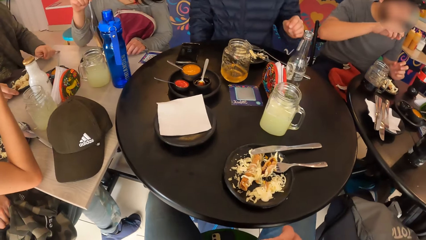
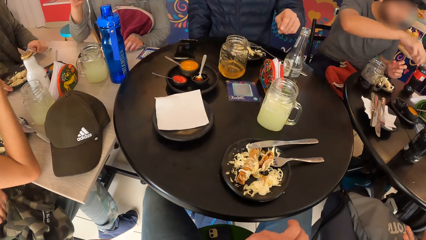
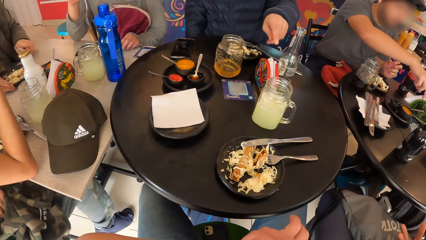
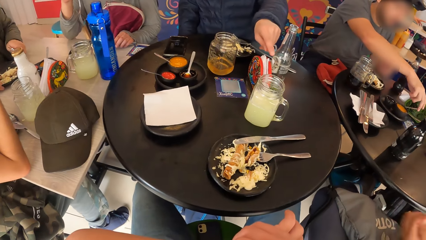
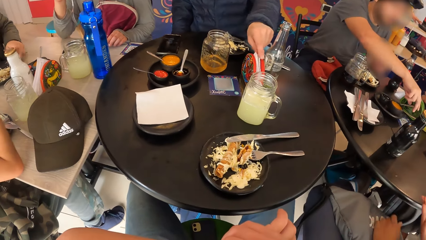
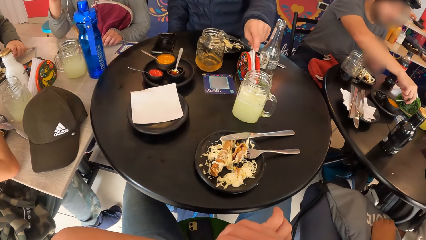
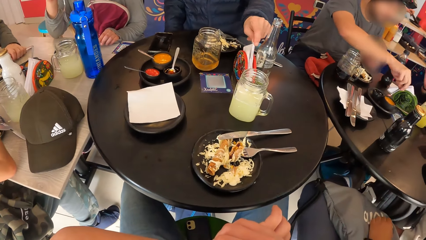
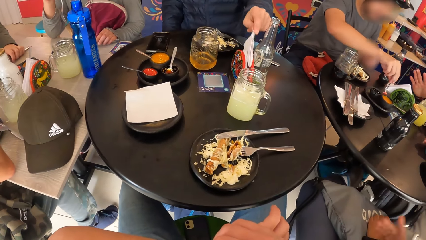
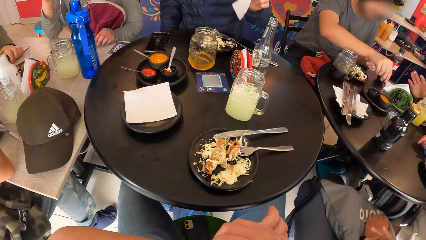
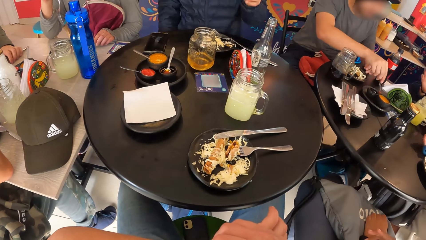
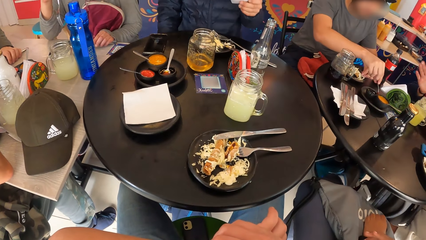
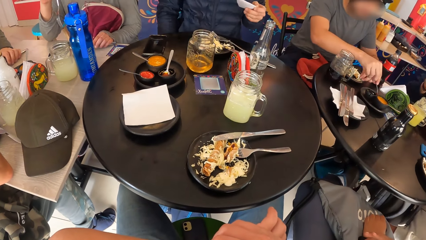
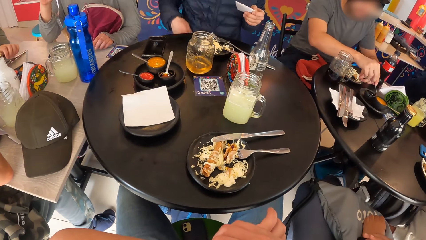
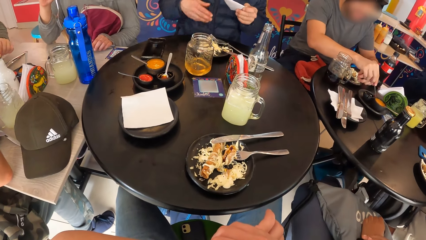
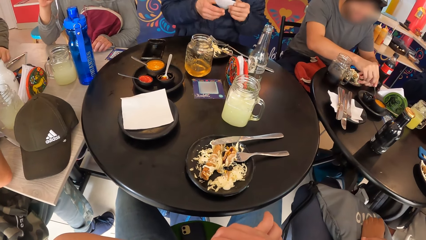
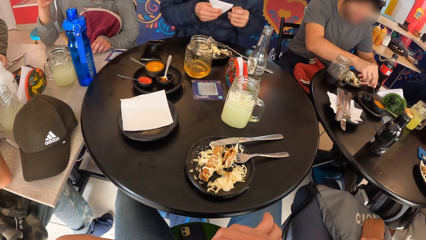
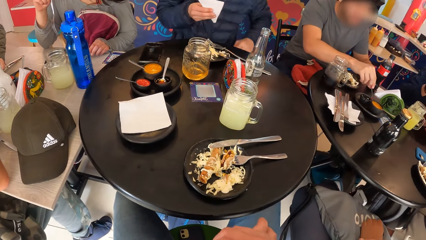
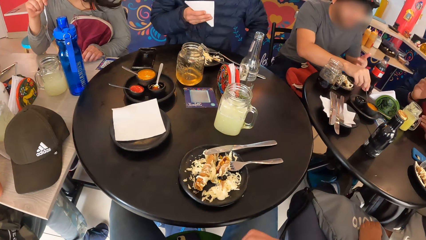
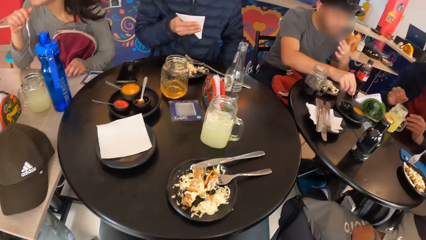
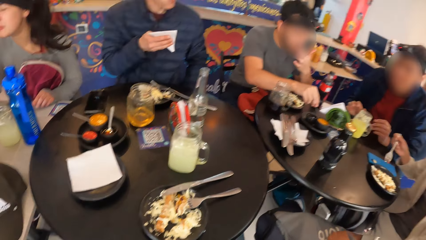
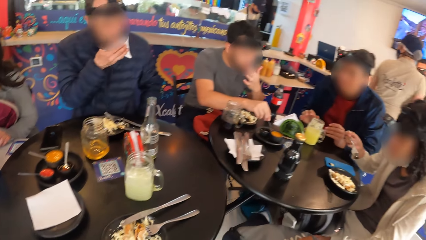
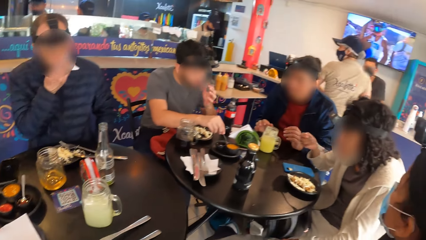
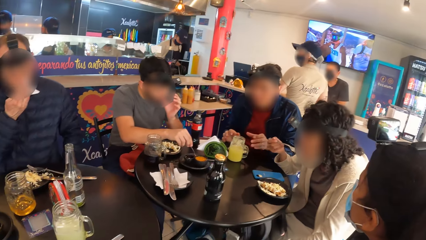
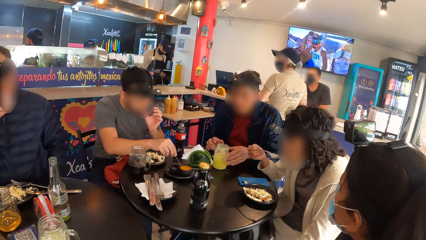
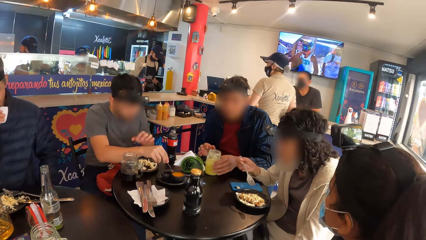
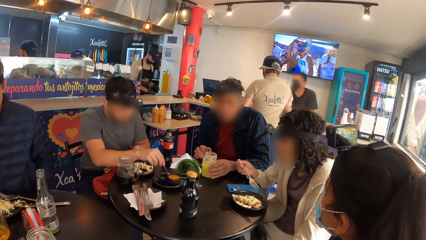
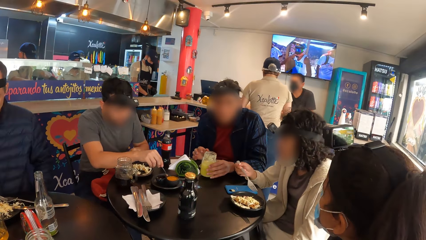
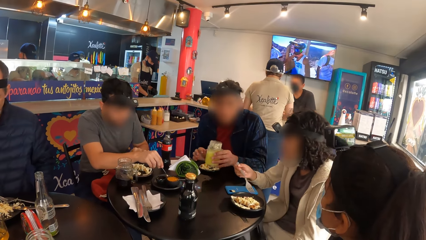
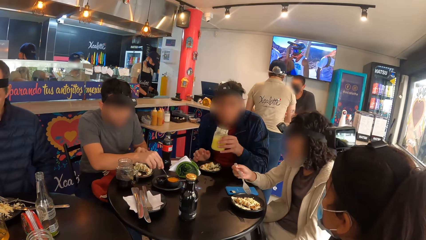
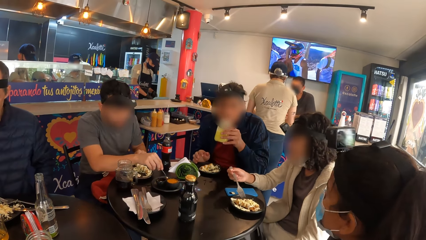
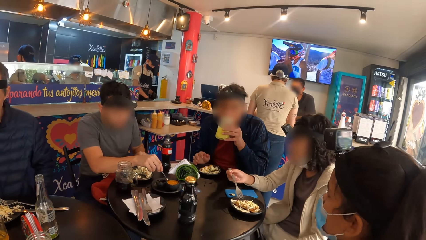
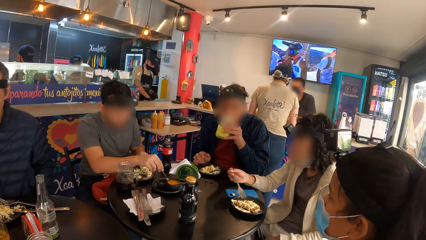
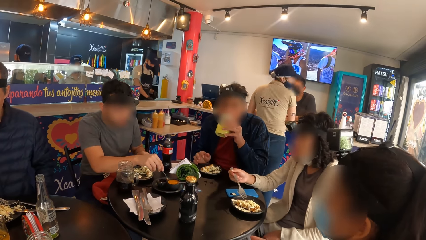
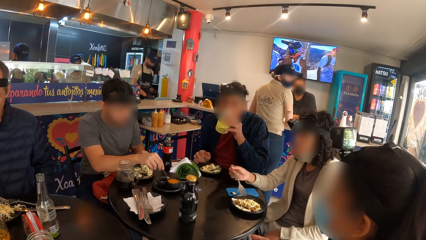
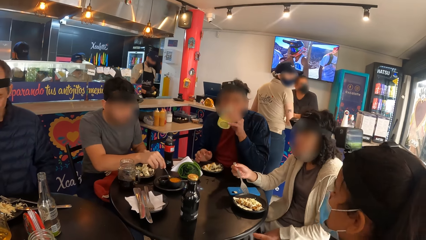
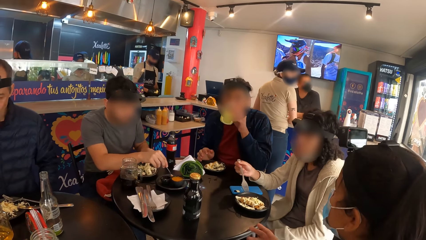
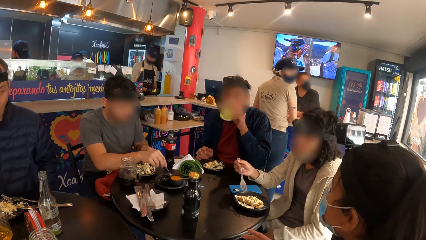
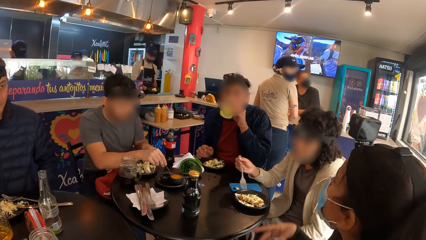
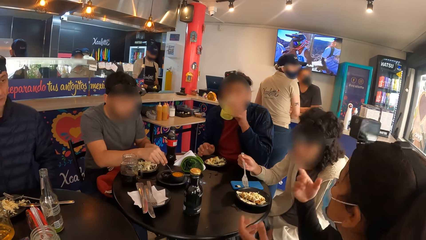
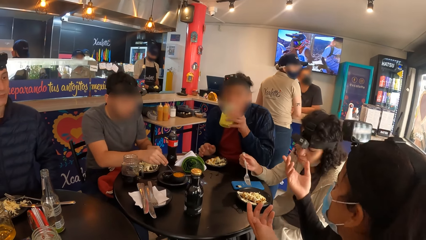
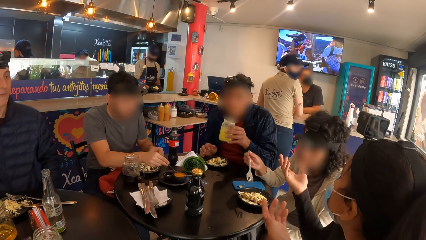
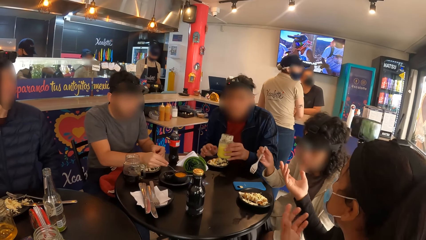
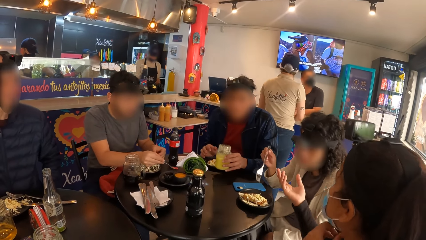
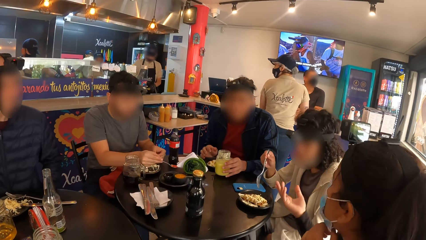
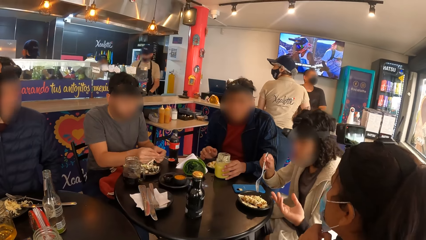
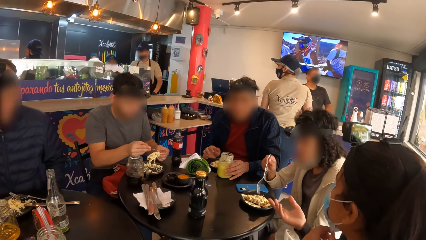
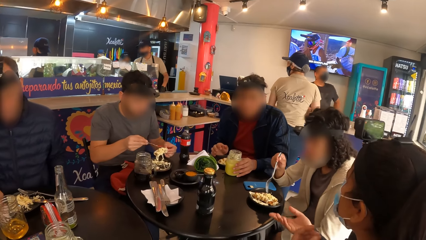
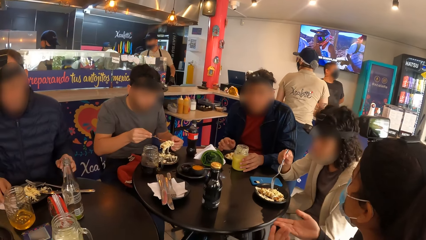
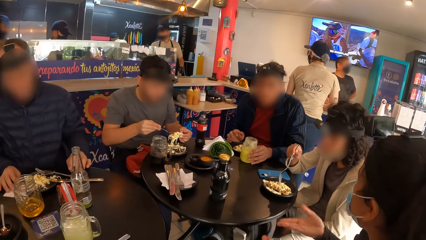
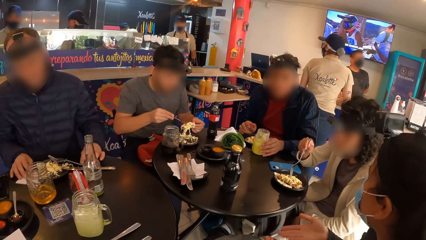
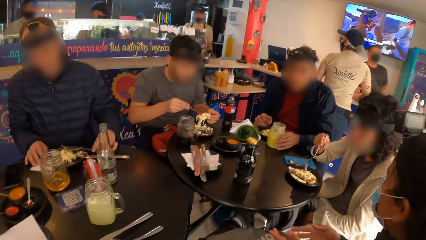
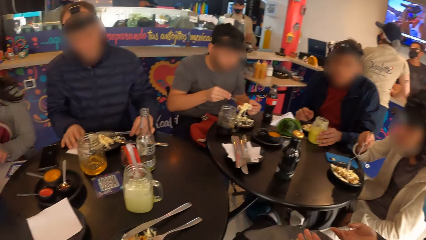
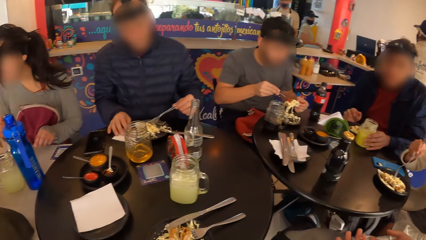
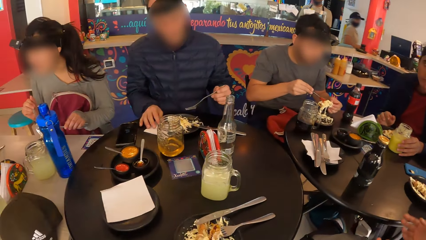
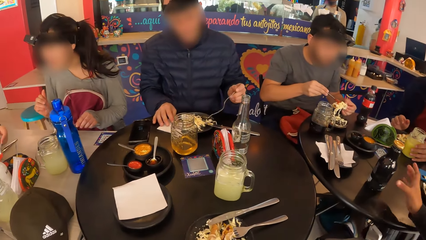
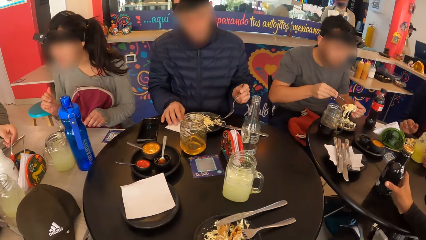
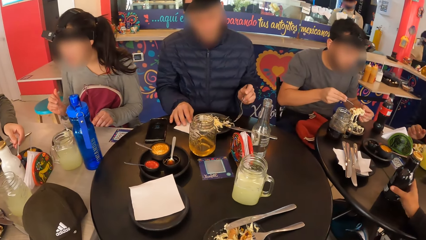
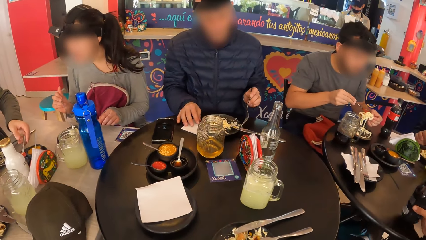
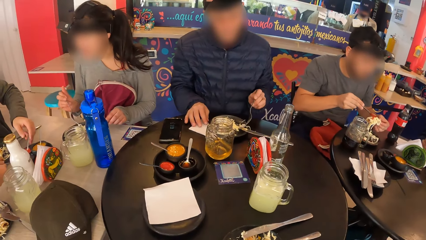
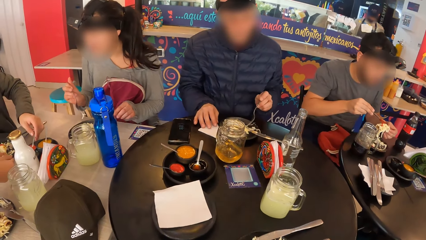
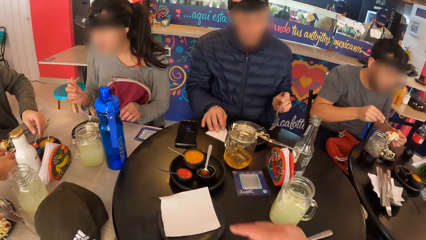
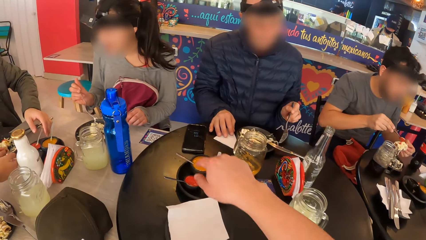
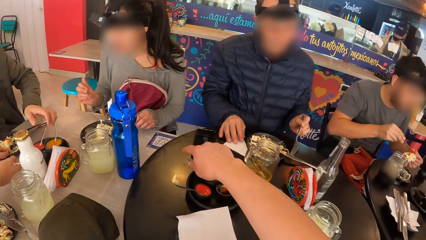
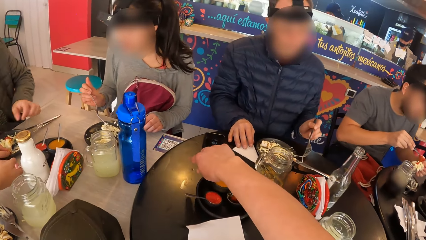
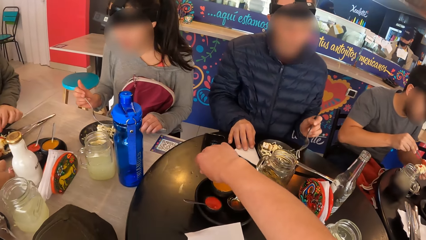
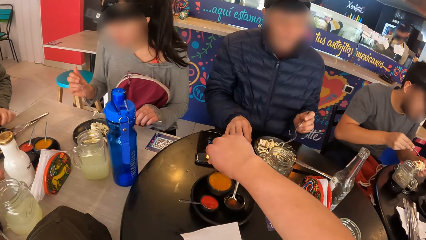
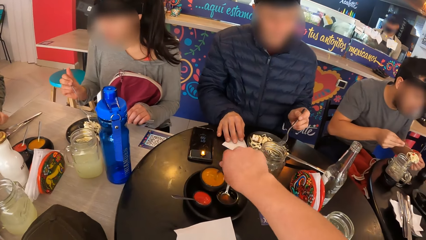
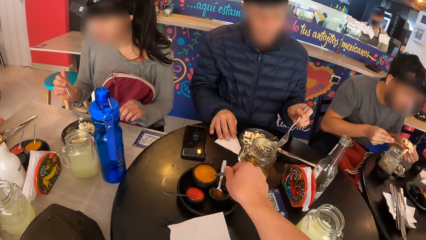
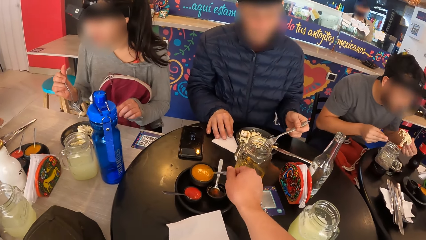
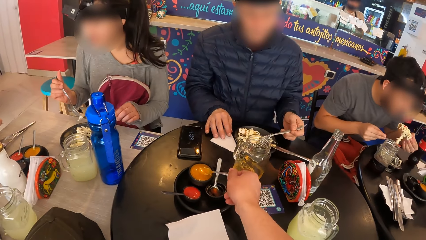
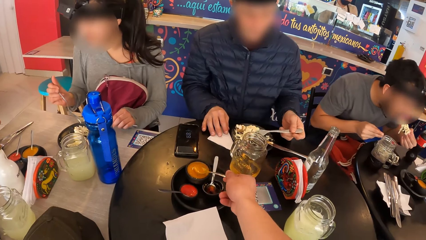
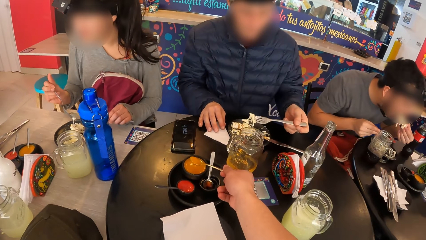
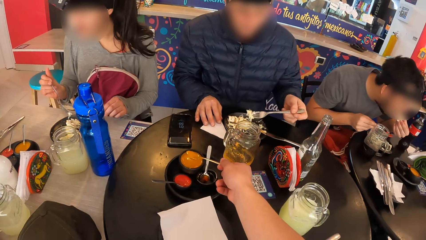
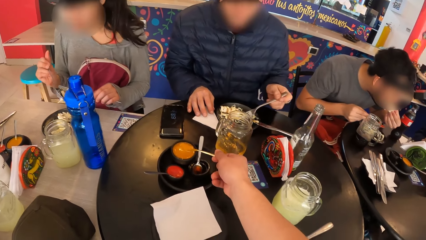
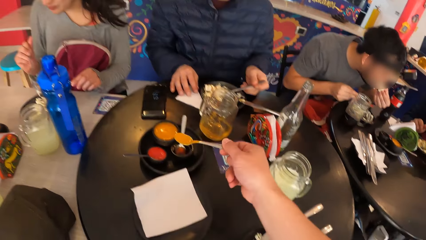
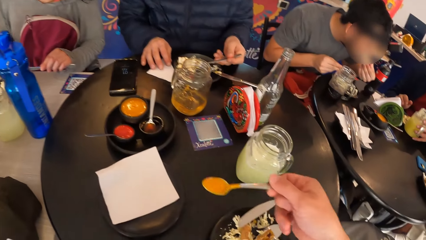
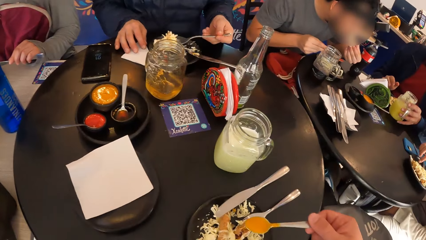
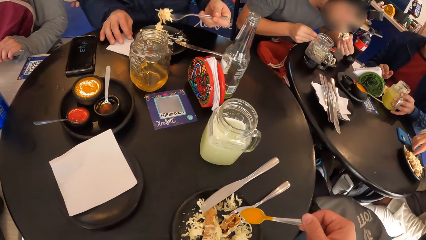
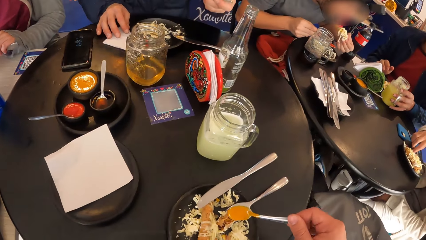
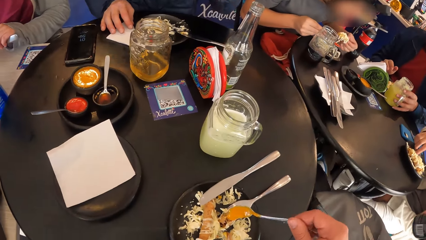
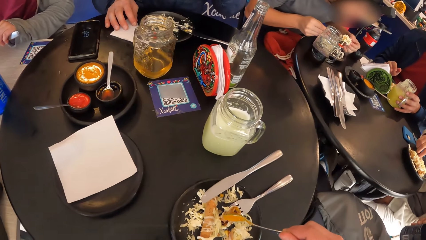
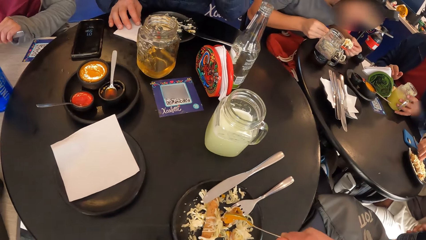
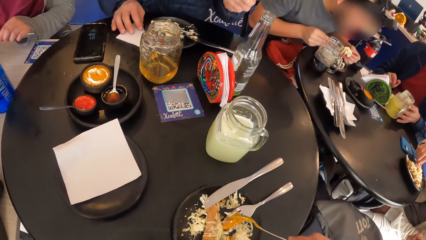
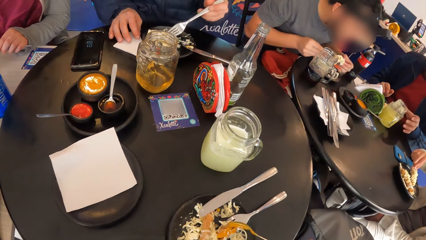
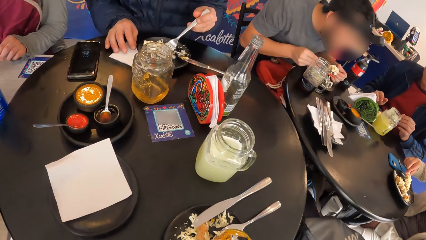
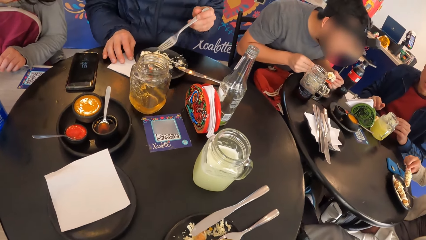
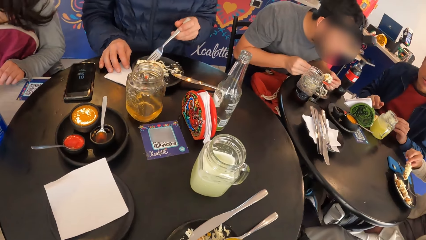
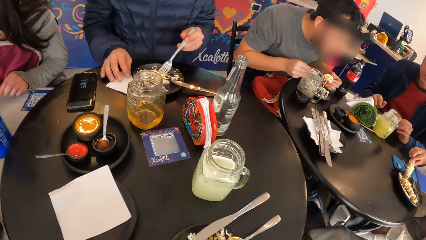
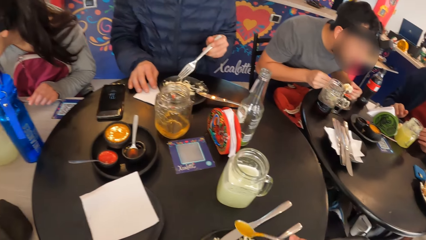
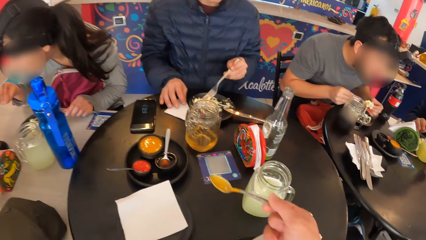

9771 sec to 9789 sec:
The camera wearer operates a wristwatch on her left hand with her right hand. The third man picks a piece of paper towel on the table with his left hand. The camera wearer looks around. The second man picks the spoon from the plate on the table with his right hand. The third man passes the piece of paper towel from his left hand to his right hand. The camera wearer scratches a hand. The third man wipes his mouth with the piece of paper towel in his right hand. The woman eats salad from the plate with the fork in her right hand. The first man picks a cup from the table with his left hand, drinks juice from the cup with his left hand and drops the cup on the table with his left hand. The second man serves sauce from the bowl on the table with the spoon in his right hand. The second man pours sauce on the salad in his right hand with the spoon in his right hand. The third man picks the spoon from the plate on the table with his left hand. The other woman picks a bottle from the table with her right hand. The camera wearer serves sauce from the bowl on the table with a spoon in her right hand. She looks around. The second man eats salad from his left hand. The third man eats salad from the plate with the fork in his left hand. The camera wearer pours sauce on the plate on the table from the spoon in her right hand.
